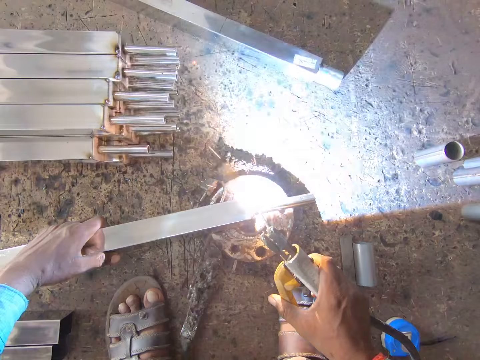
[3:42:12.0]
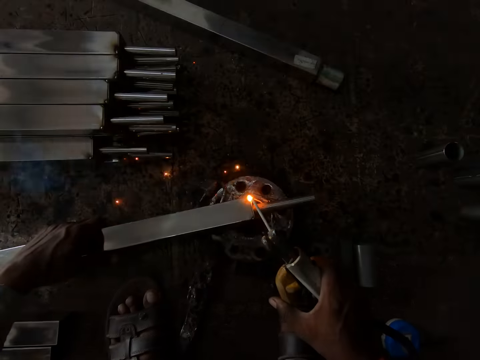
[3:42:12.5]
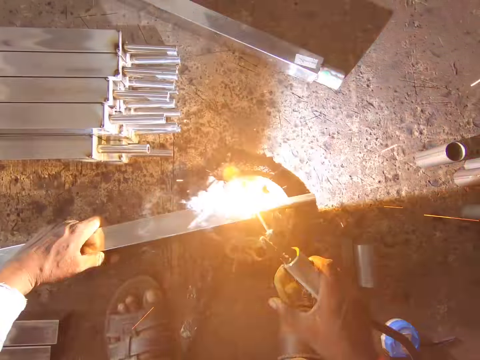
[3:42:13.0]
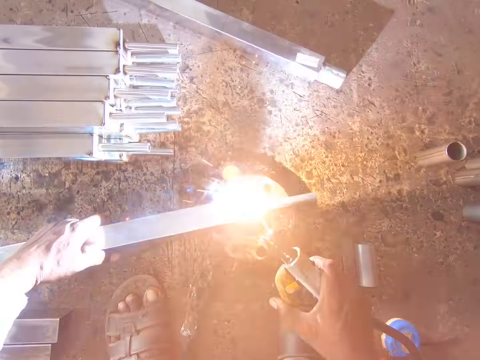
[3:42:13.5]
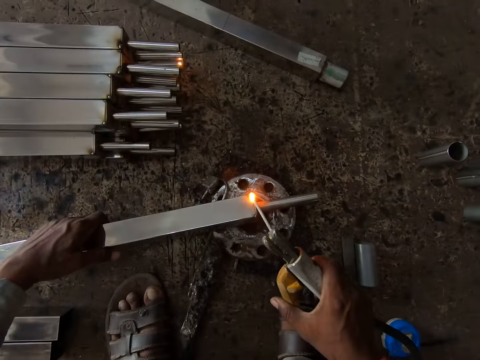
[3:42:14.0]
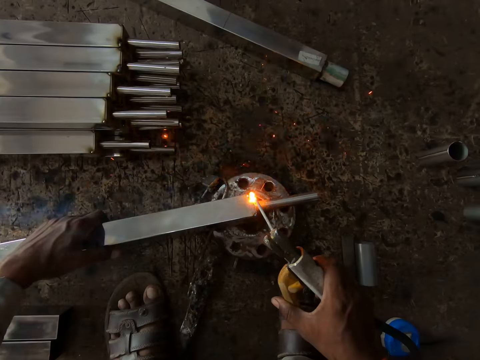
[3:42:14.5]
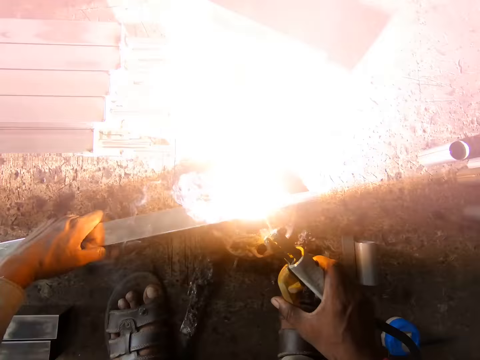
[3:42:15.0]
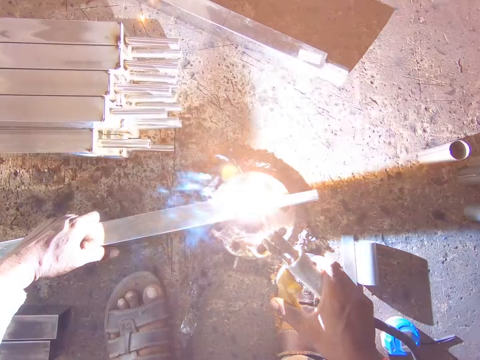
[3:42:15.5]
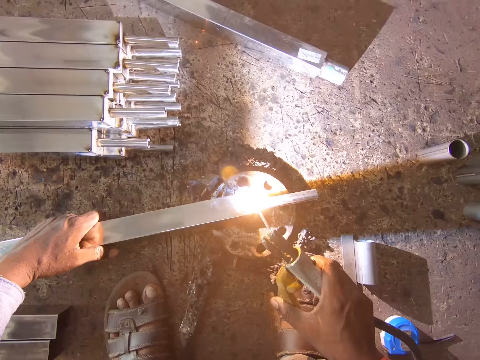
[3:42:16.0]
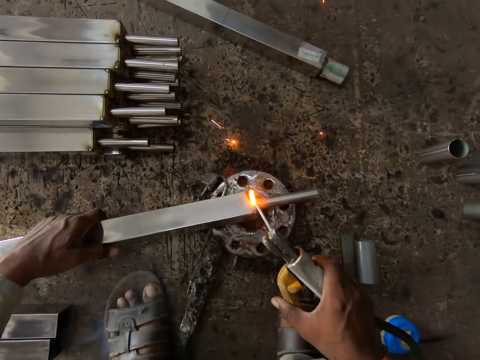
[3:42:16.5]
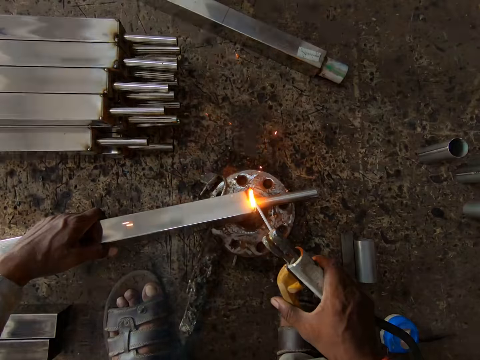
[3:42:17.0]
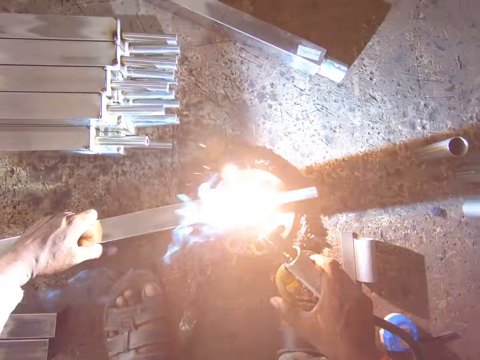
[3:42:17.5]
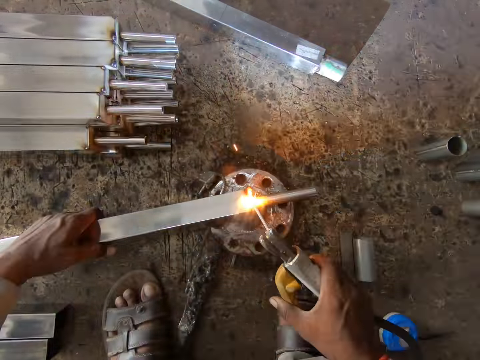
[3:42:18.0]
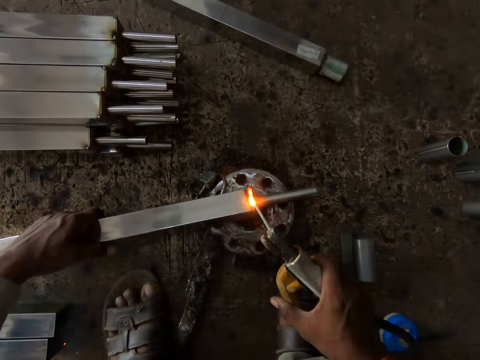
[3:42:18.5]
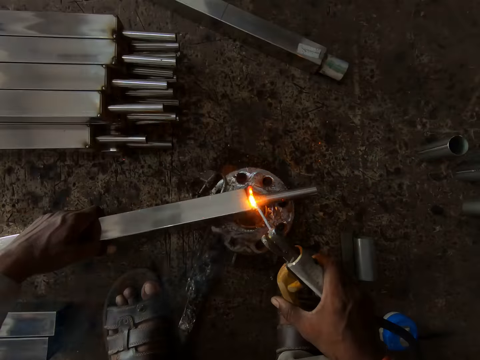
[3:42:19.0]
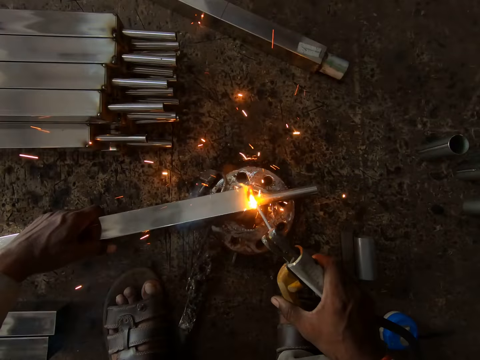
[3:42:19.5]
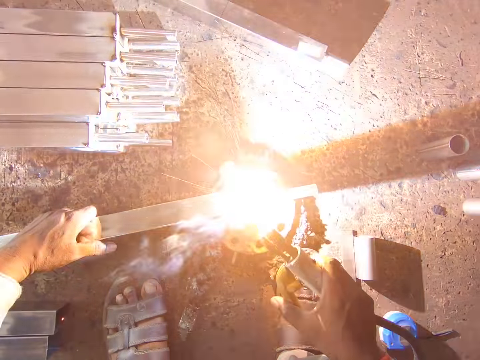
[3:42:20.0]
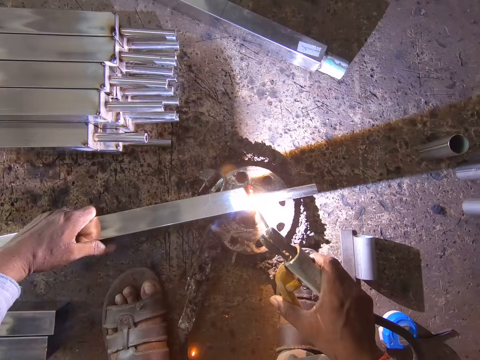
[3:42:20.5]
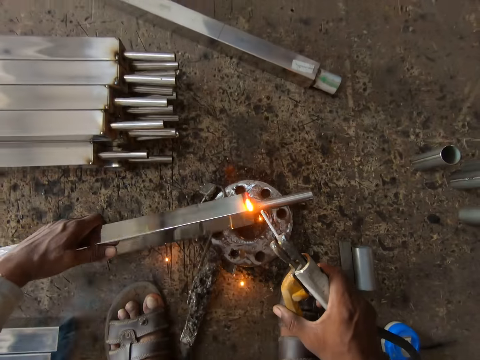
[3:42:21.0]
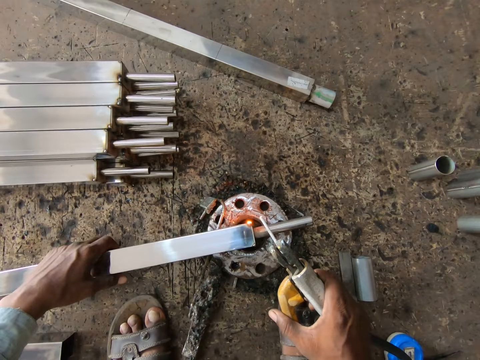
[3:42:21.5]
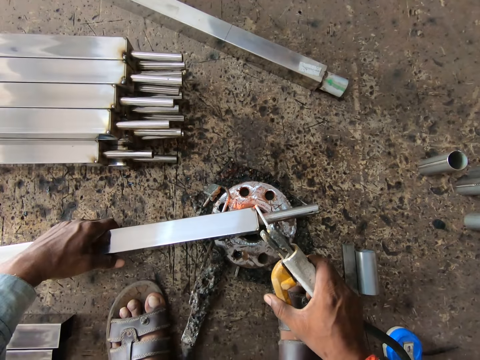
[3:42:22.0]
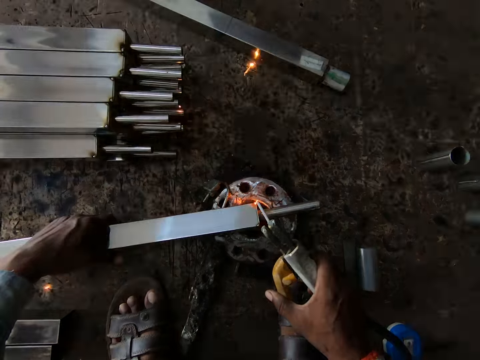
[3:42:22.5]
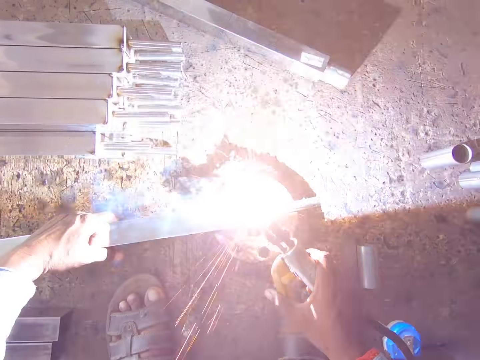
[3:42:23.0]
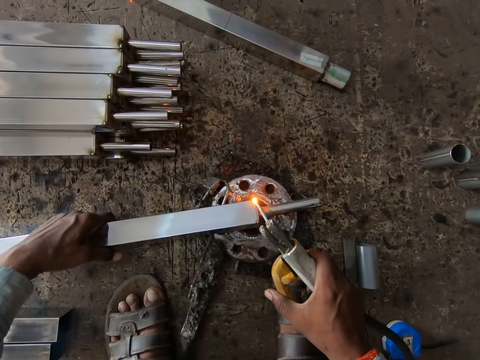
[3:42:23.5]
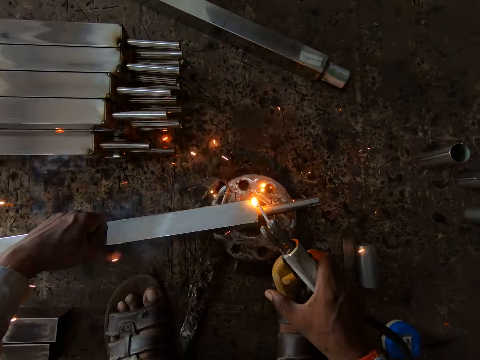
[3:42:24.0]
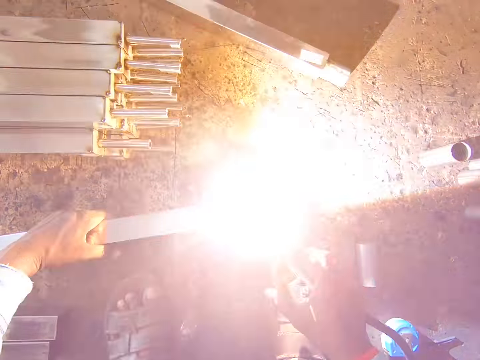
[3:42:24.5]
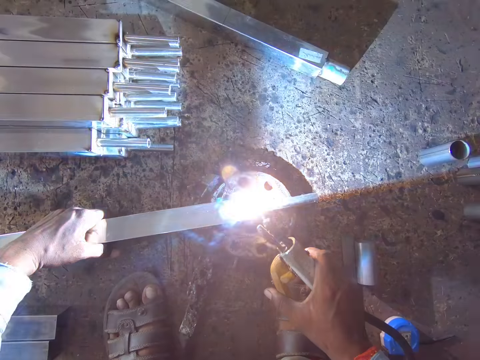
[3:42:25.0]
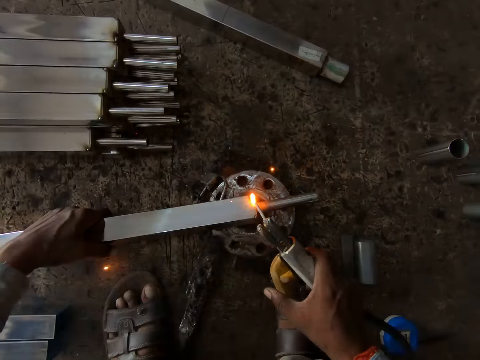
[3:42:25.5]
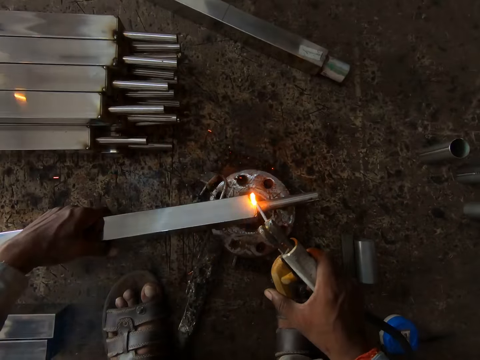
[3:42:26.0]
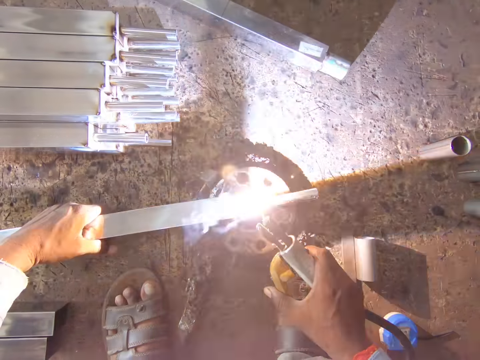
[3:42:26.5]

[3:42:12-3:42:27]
The camera wearer turns the metal, moves the metal and welds the metal.

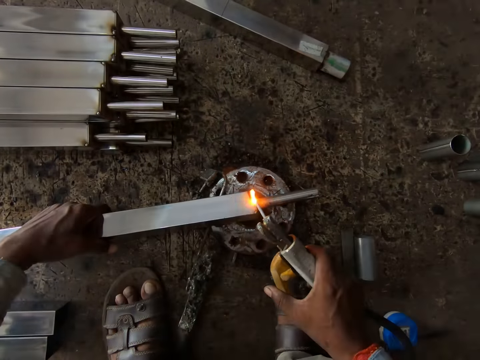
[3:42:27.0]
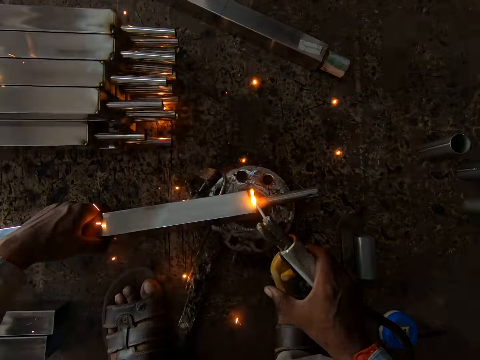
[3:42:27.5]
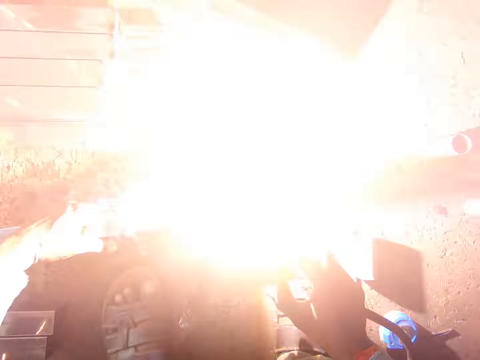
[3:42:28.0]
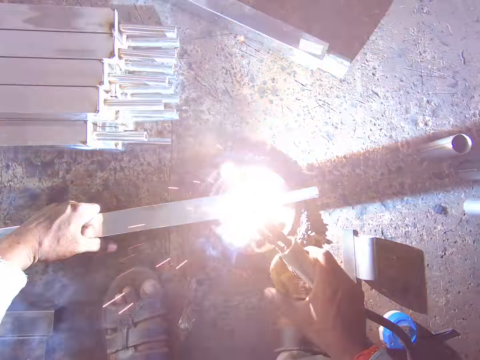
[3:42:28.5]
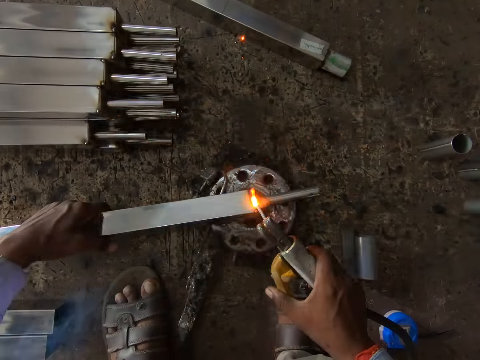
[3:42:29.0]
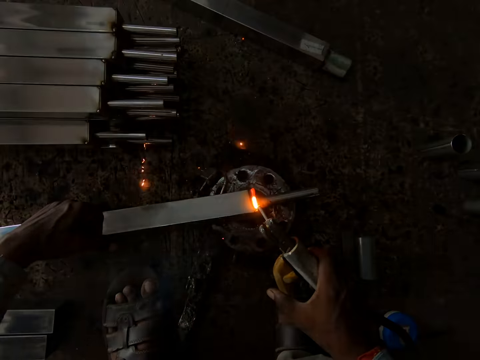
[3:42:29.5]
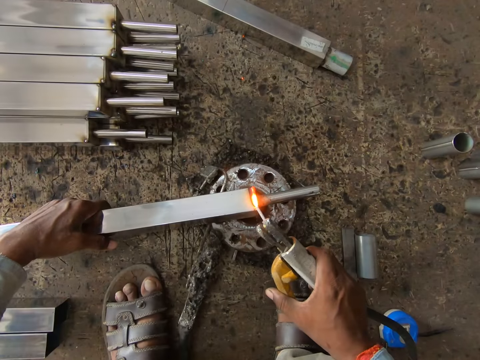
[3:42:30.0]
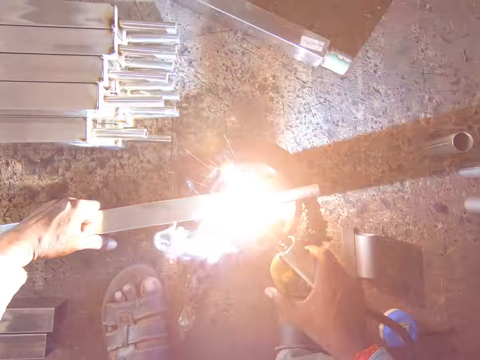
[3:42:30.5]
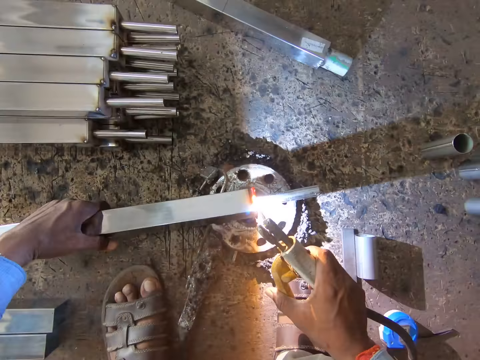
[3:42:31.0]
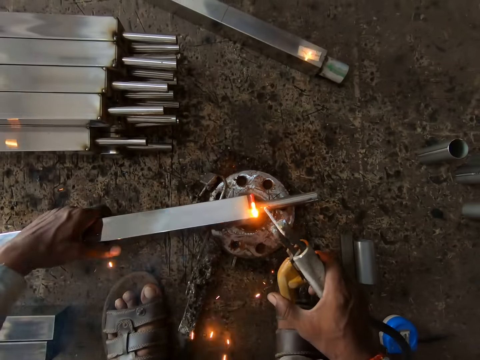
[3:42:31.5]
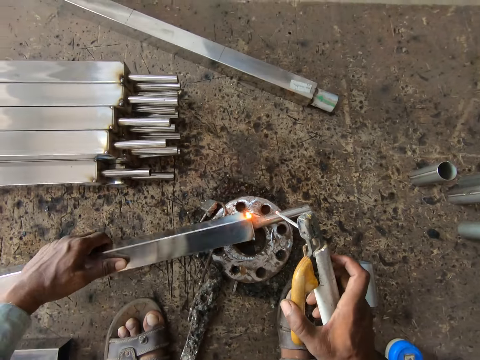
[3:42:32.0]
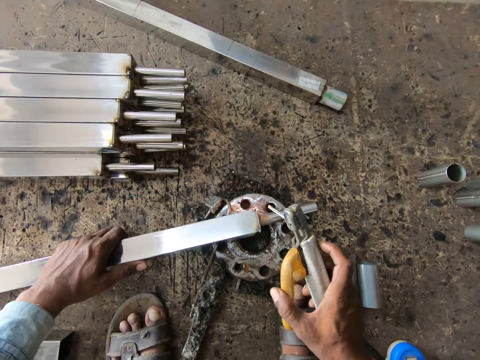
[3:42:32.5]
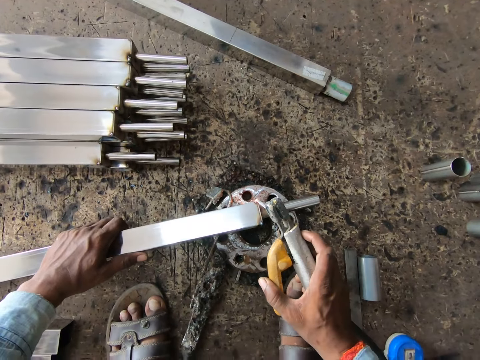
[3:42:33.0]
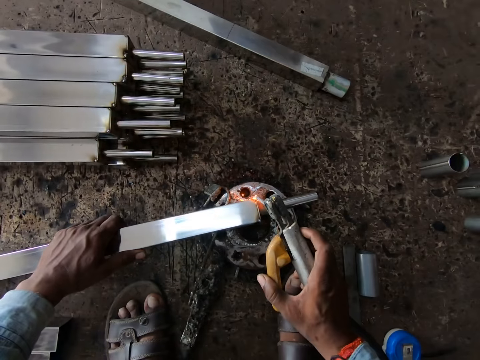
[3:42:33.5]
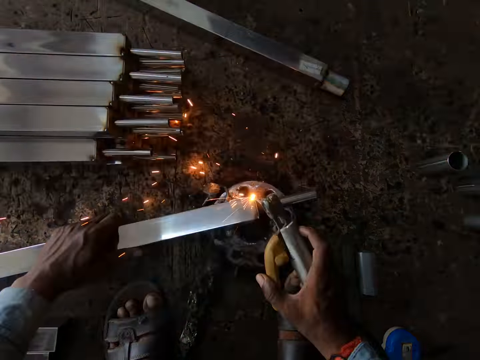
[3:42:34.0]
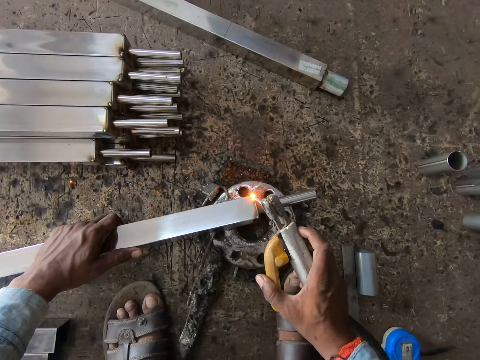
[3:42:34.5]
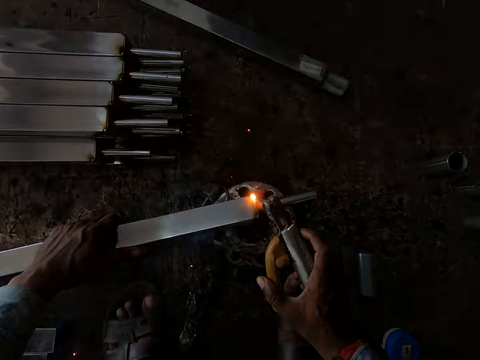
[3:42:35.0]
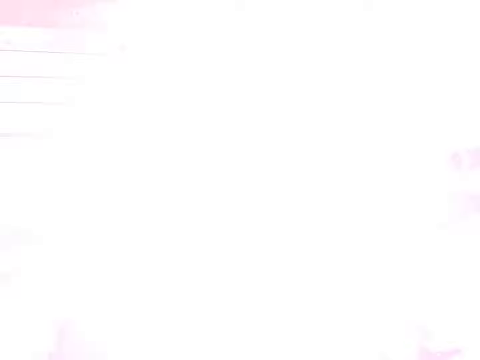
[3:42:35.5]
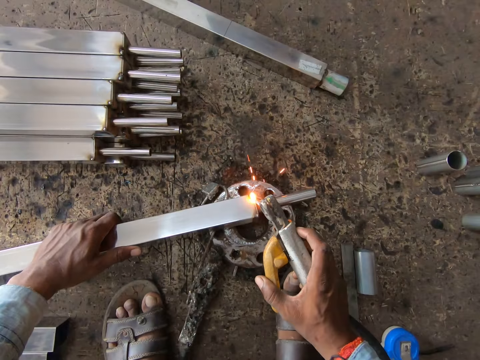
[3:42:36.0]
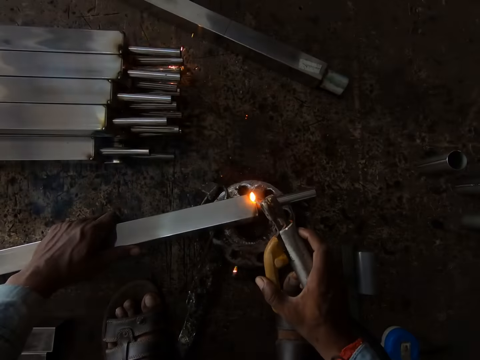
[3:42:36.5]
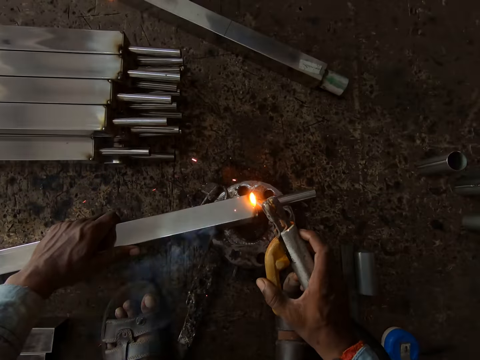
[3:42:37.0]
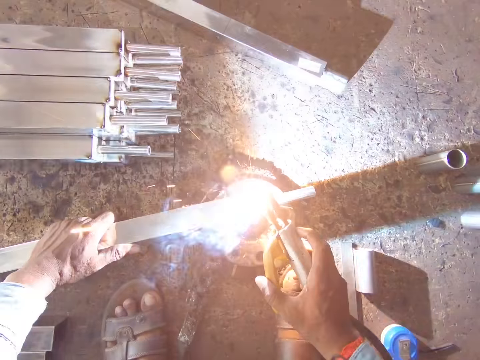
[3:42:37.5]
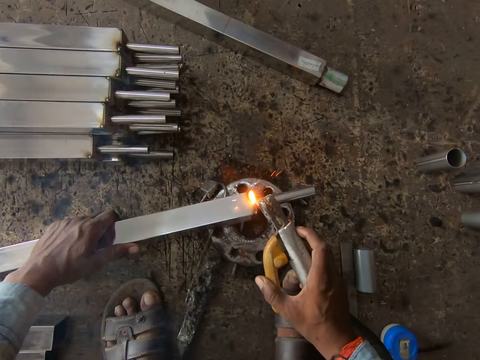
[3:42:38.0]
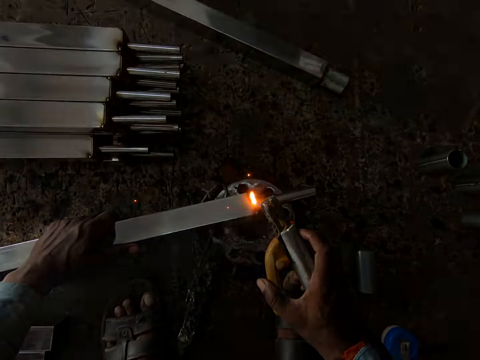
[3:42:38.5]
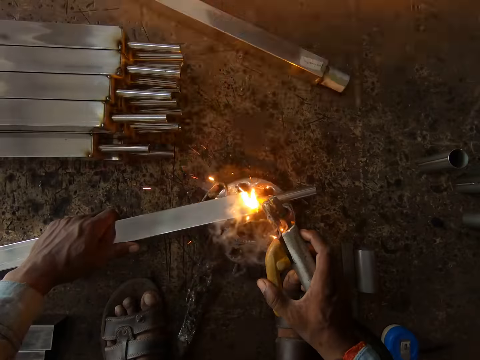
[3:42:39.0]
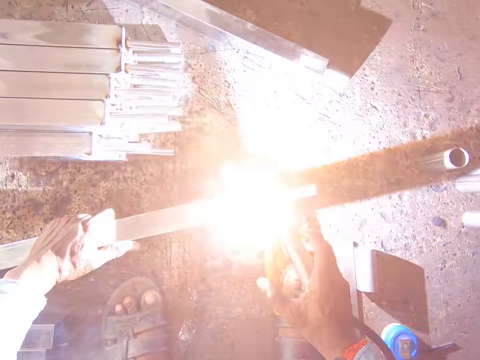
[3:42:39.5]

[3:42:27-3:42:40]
The camera wearer turns the metal. They hold the metal. They weld the metal.
